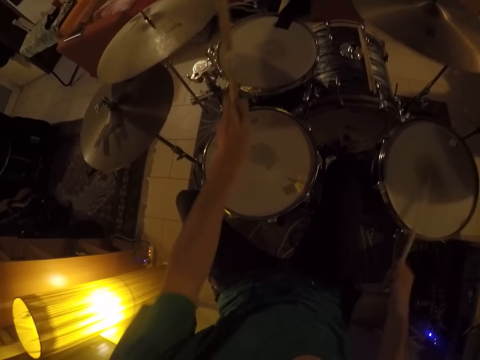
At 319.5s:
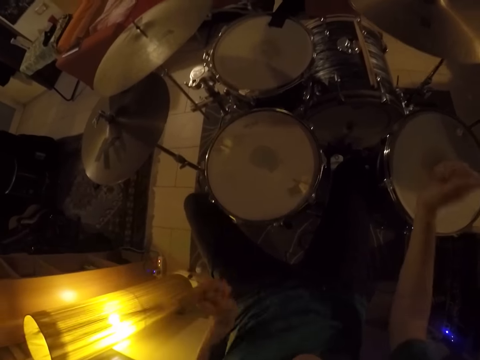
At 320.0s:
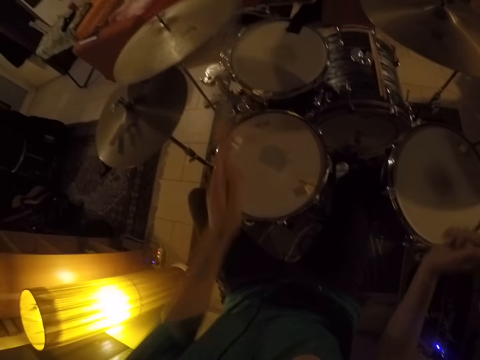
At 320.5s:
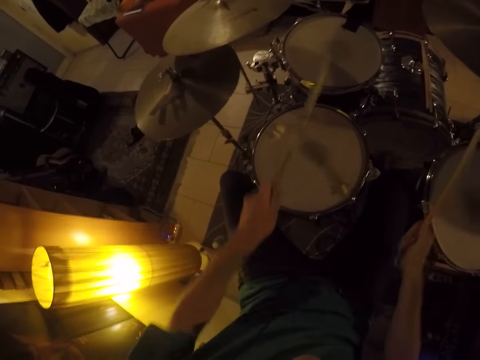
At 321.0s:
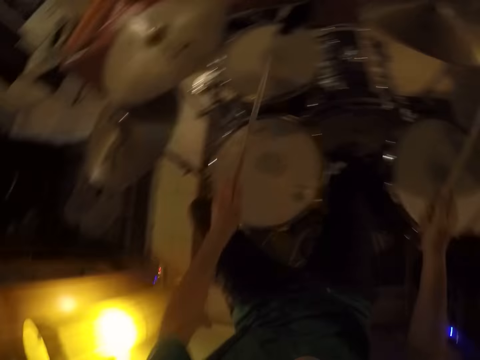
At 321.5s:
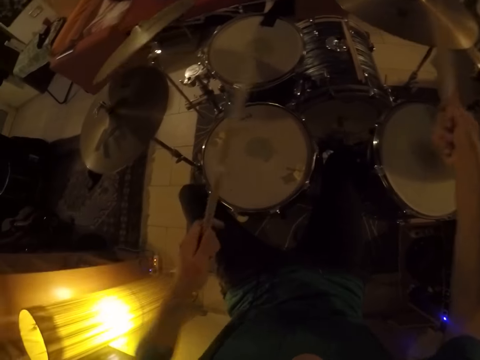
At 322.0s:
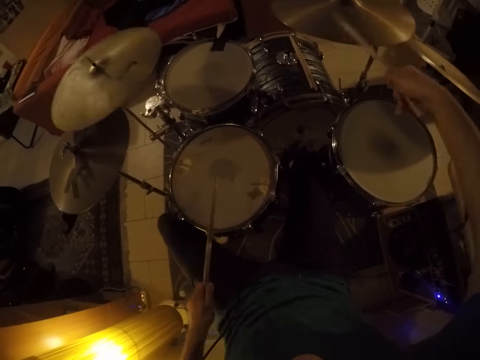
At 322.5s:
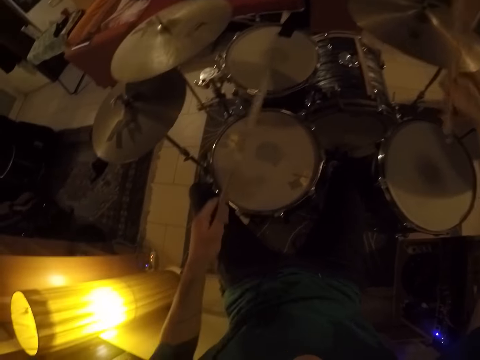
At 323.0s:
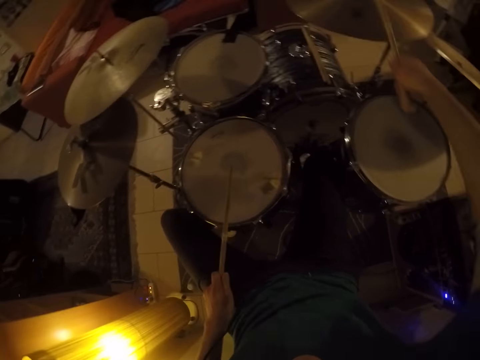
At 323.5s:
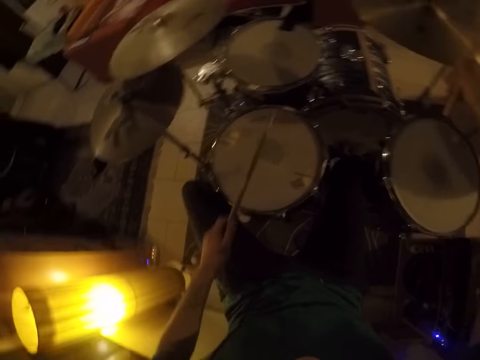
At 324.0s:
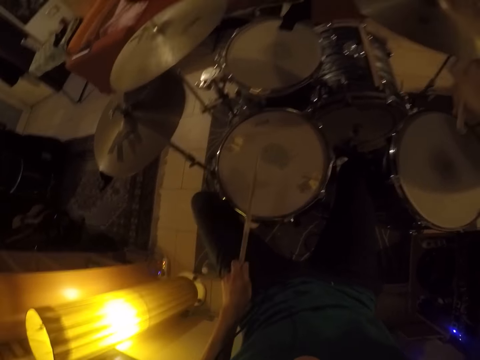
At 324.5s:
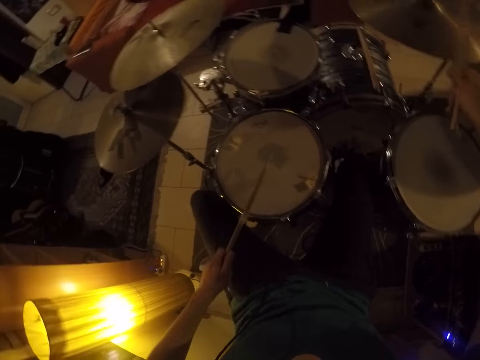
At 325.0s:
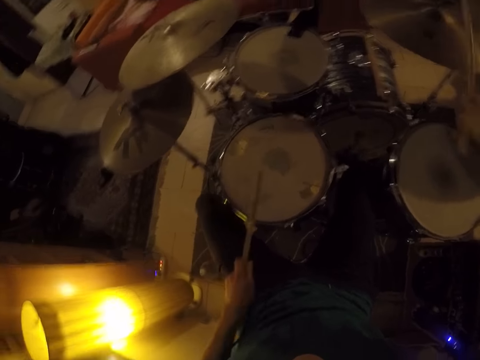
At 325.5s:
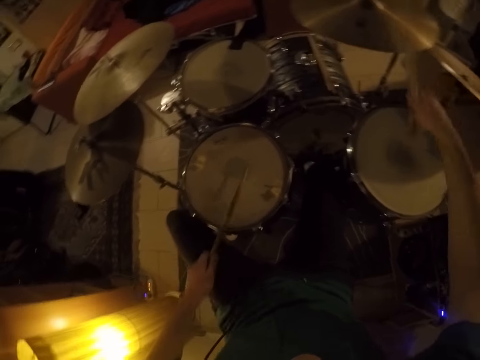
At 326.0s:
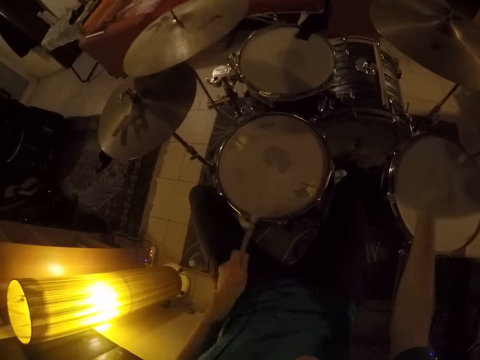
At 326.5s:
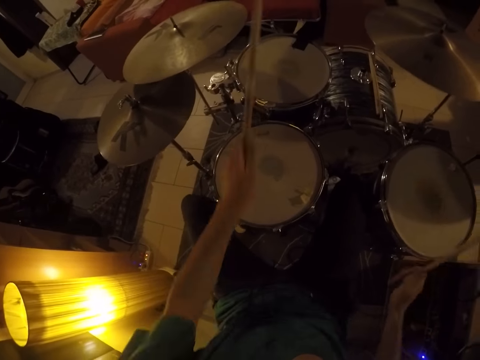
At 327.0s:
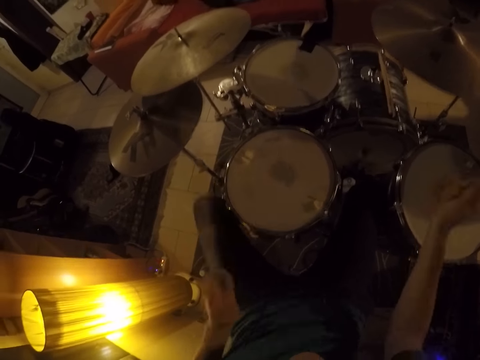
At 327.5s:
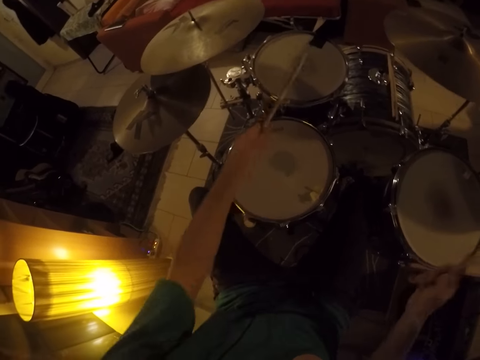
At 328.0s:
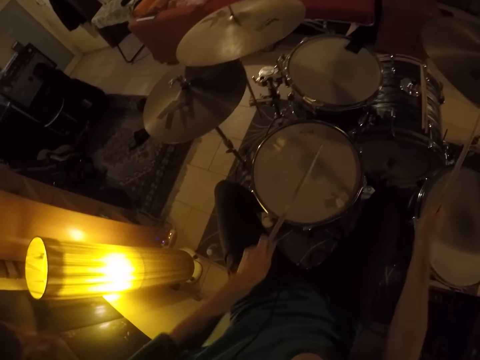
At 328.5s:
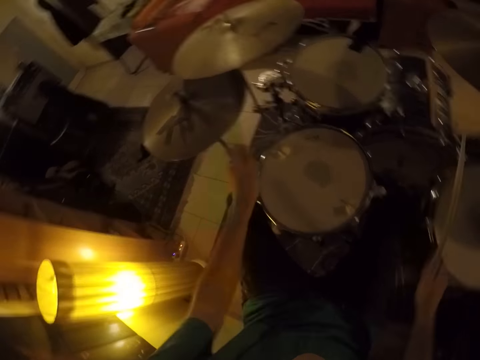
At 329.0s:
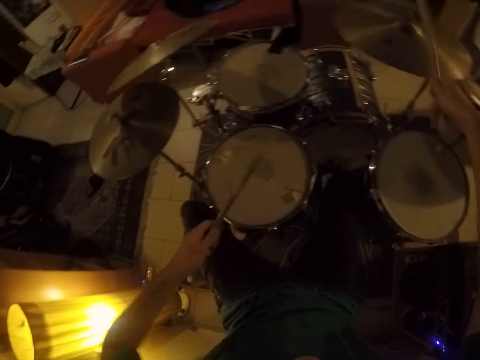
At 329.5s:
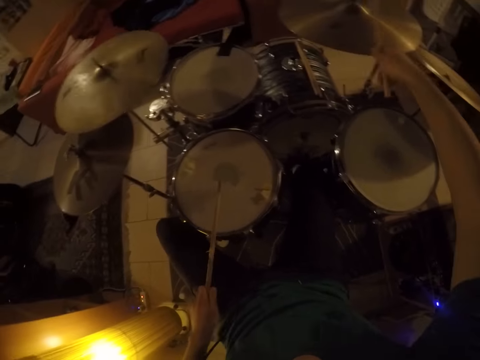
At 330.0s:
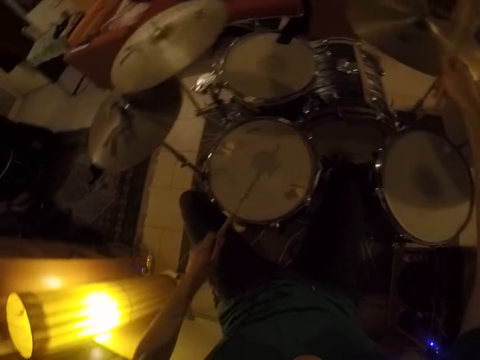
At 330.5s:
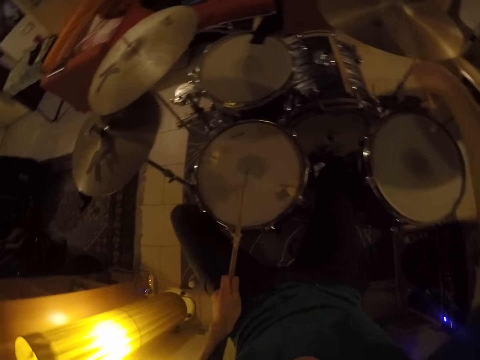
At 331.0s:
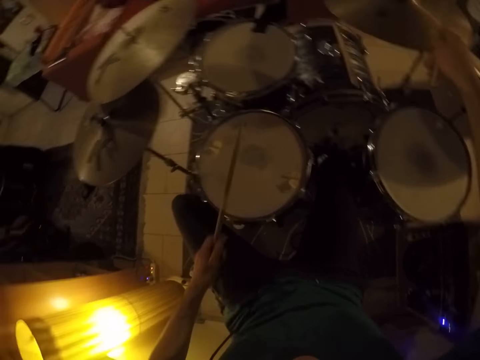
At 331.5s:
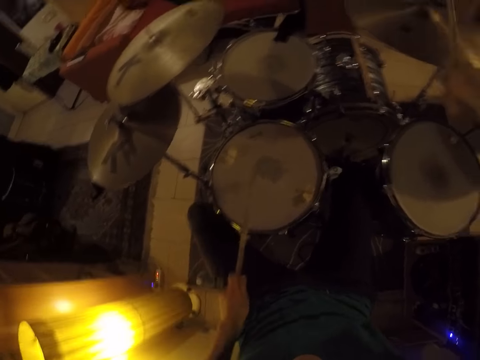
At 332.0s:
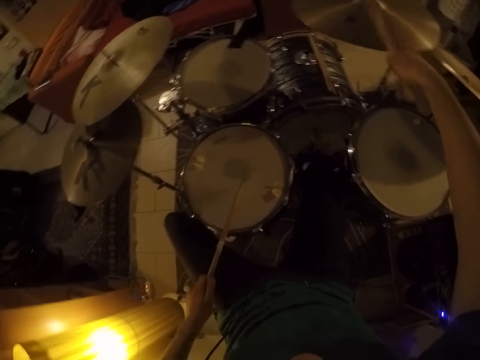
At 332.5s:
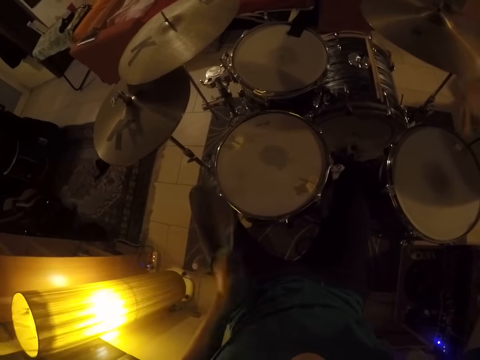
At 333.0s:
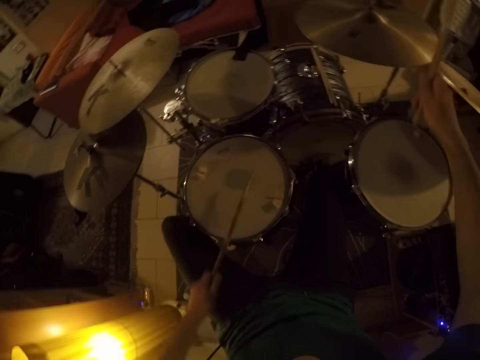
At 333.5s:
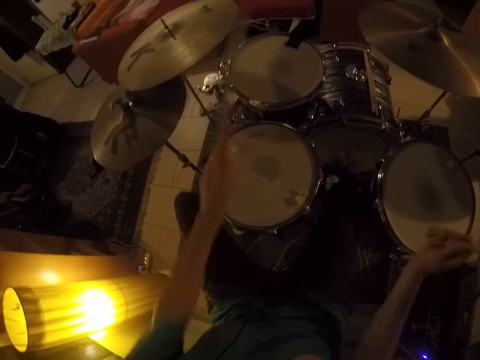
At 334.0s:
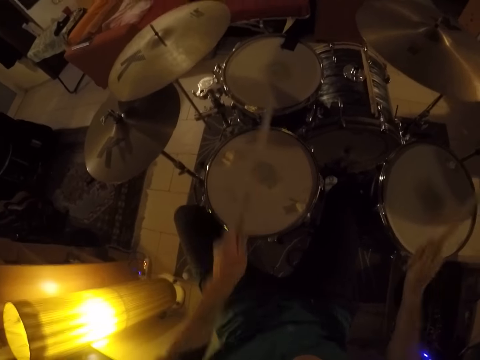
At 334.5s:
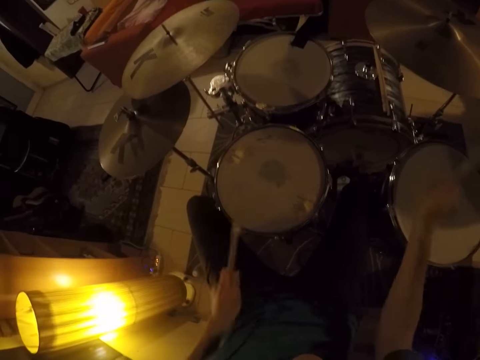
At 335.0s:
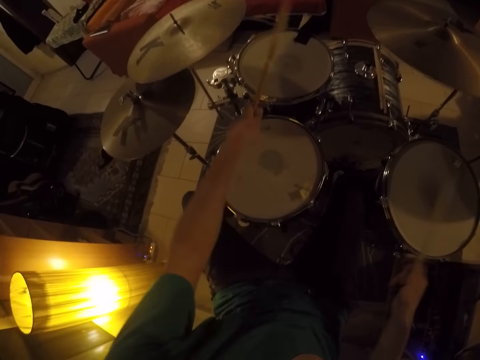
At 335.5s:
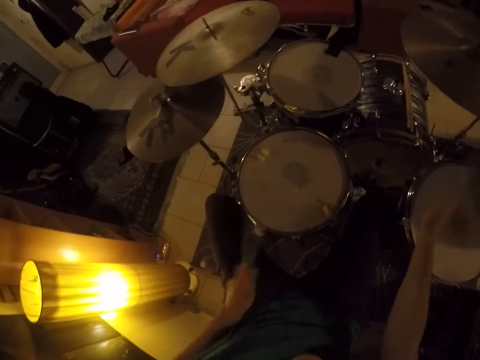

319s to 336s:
The camera wearer plays drum plates with sticks. He plays drums with the sticks. He moves his feet. He plays the drums with the sticks.

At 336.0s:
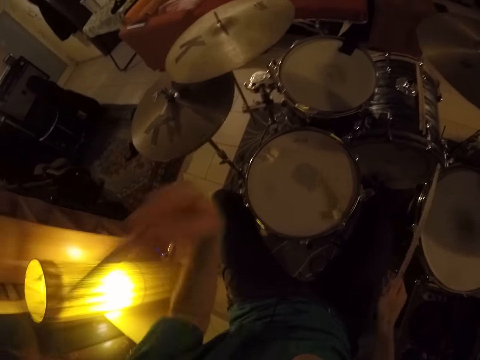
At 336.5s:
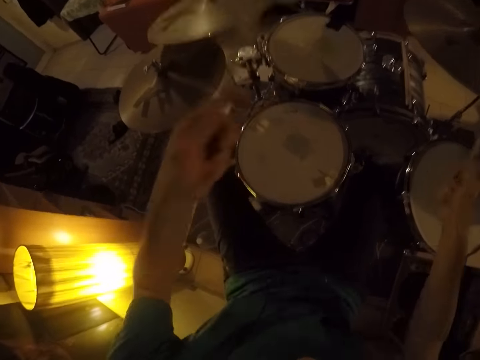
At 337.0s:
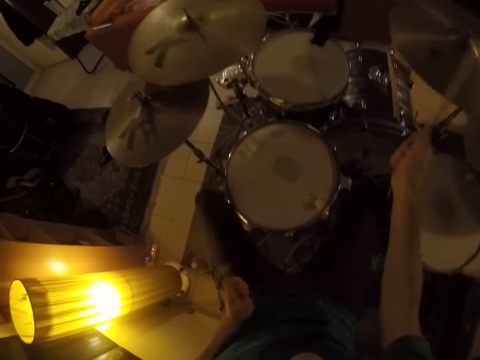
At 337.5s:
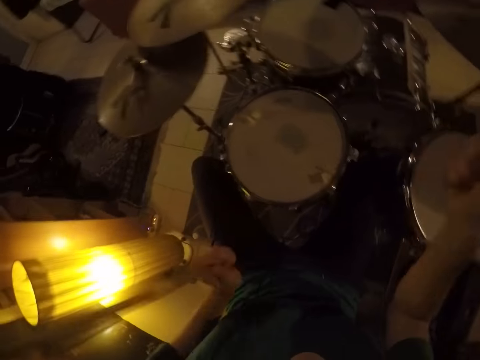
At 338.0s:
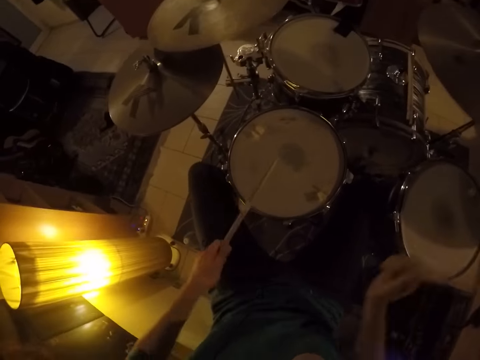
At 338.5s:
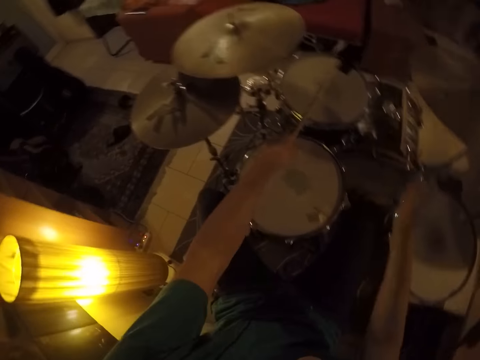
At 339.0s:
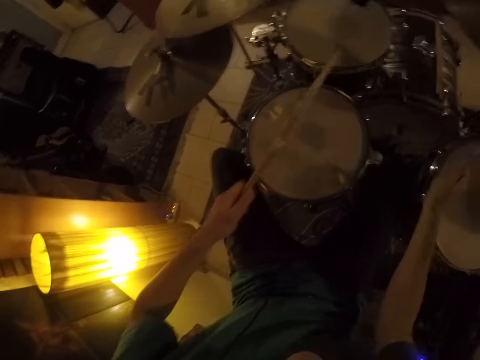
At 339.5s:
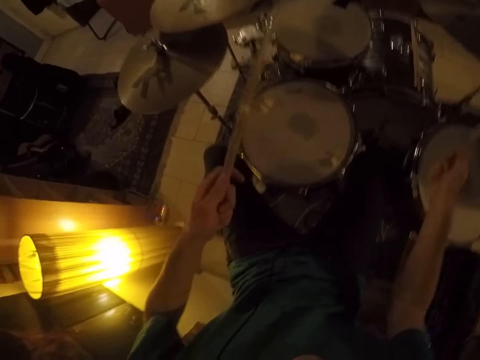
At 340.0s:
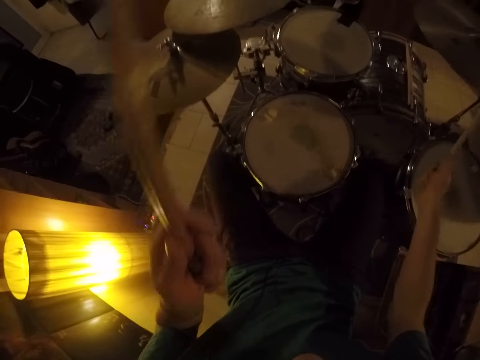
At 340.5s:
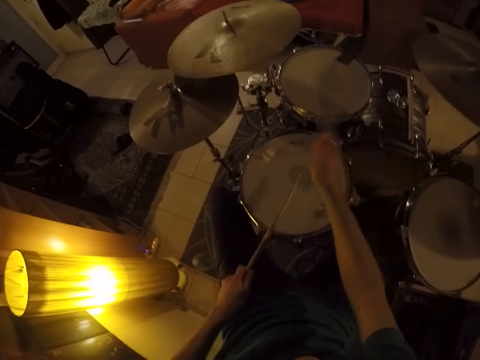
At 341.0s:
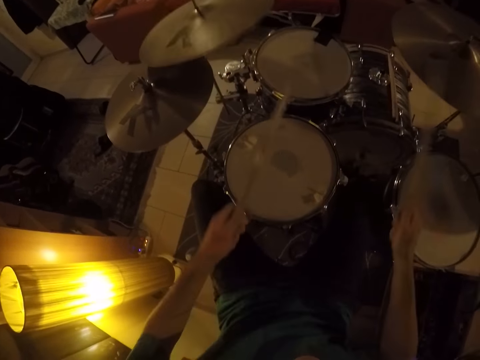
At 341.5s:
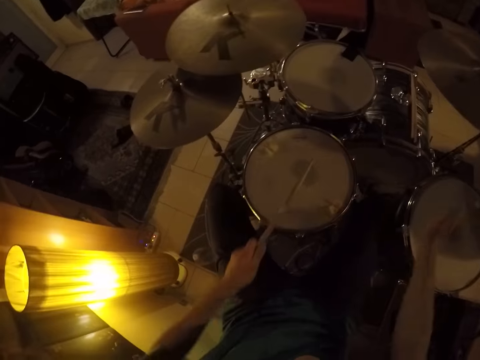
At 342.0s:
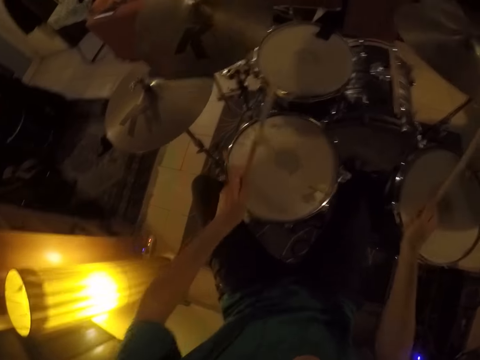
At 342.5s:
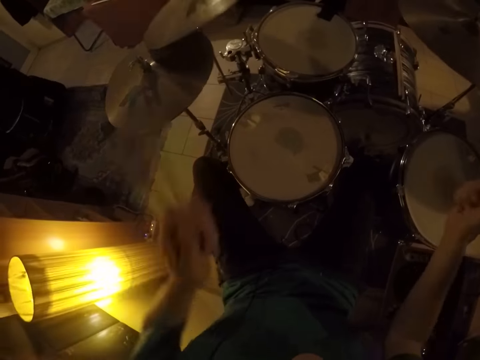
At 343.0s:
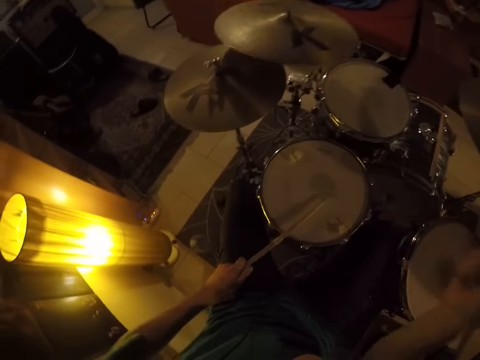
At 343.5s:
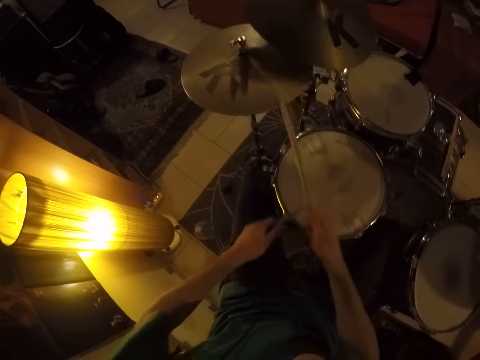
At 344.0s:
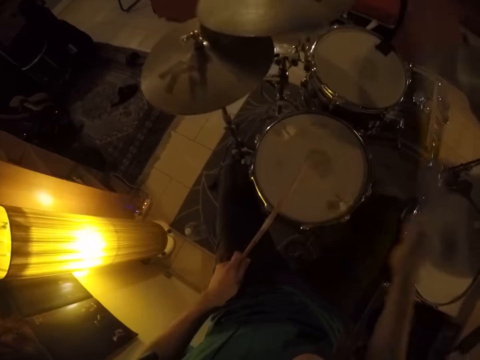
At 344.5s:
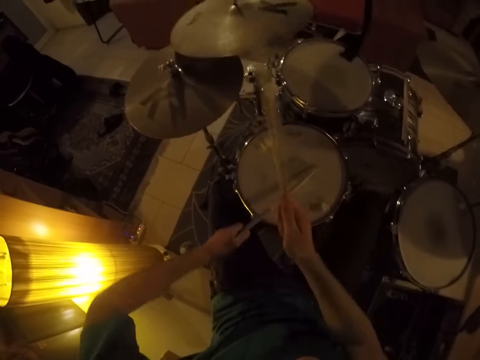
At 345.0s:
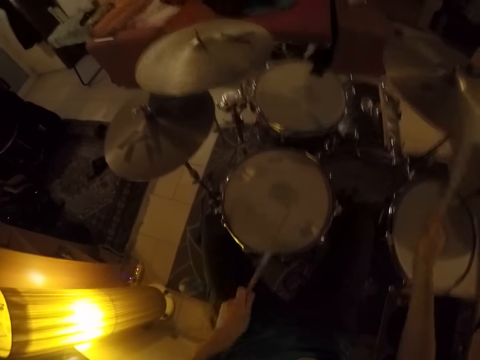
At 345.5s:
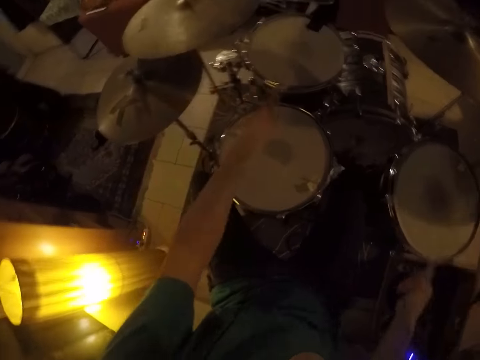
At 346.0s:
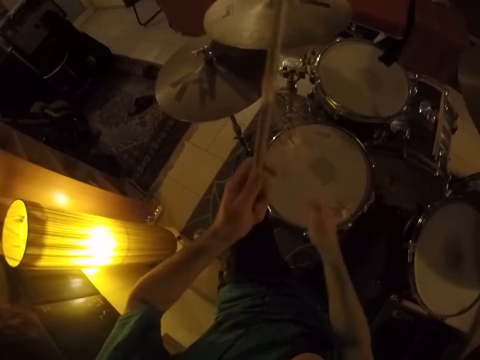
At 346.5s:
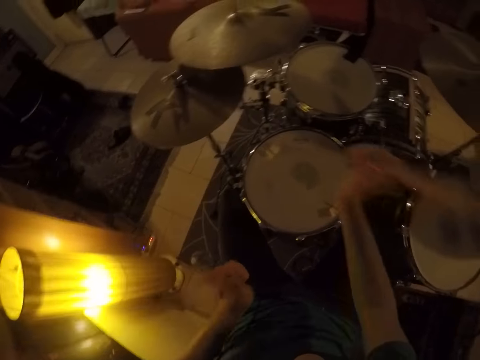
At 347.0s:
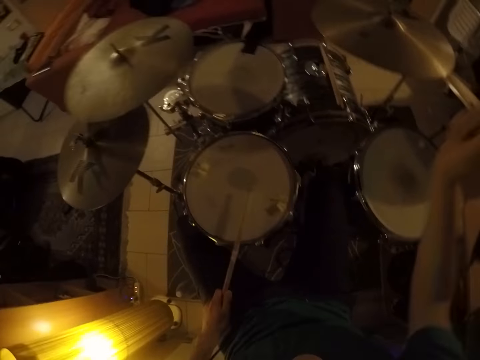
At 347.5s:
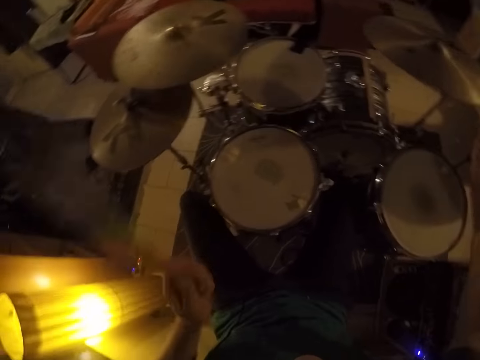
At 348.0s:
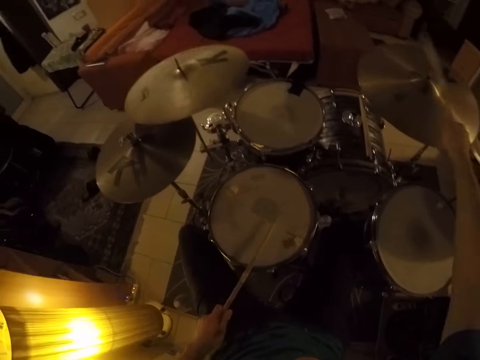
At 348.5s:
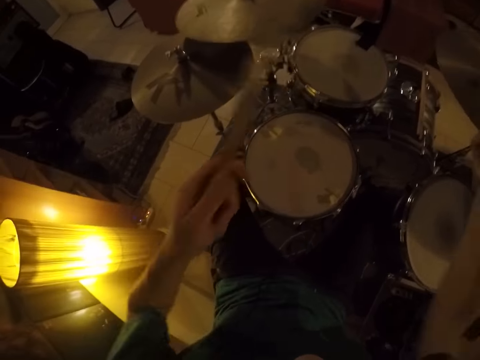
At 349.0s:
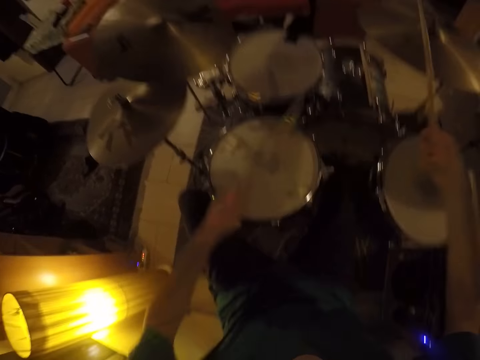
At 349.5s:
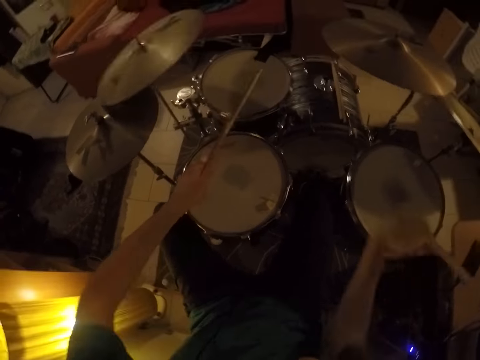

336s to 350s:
The camera wearer plays drum plates with sticks. They play drums with the sticks.
